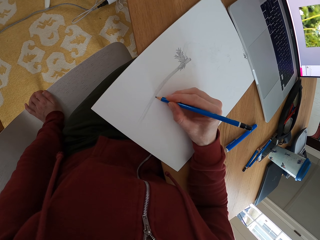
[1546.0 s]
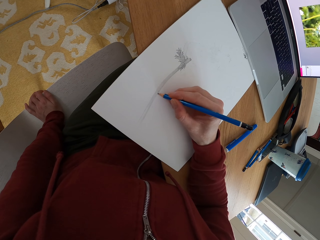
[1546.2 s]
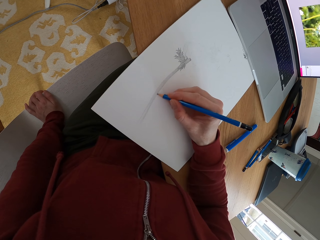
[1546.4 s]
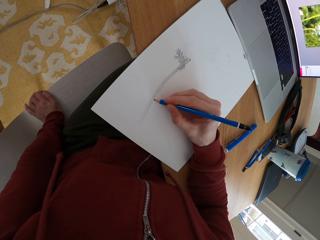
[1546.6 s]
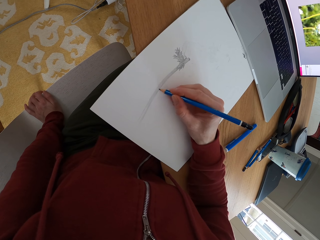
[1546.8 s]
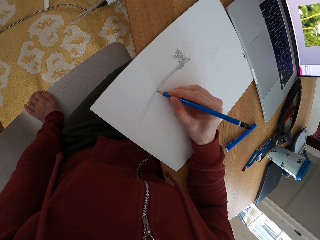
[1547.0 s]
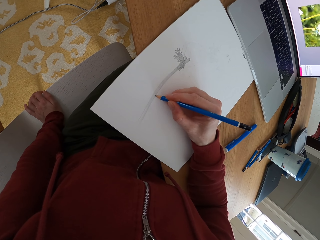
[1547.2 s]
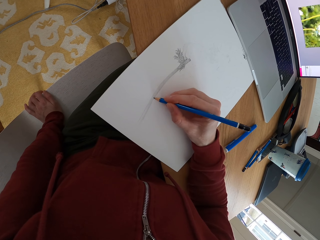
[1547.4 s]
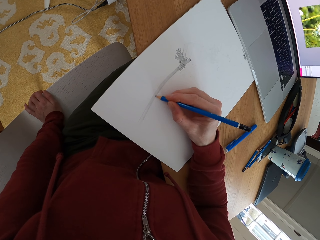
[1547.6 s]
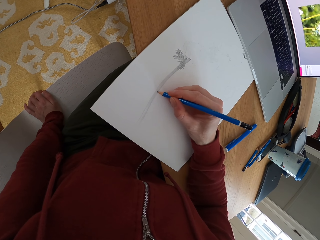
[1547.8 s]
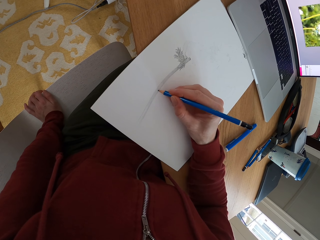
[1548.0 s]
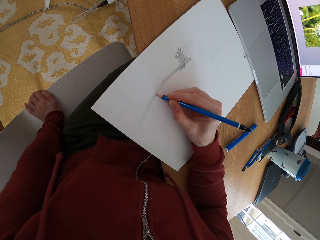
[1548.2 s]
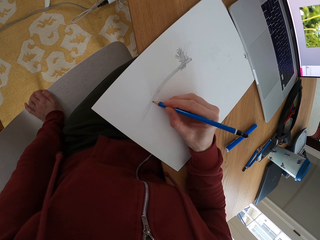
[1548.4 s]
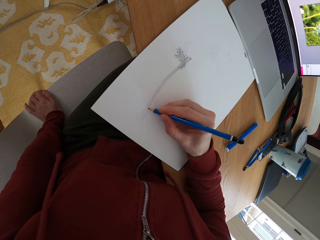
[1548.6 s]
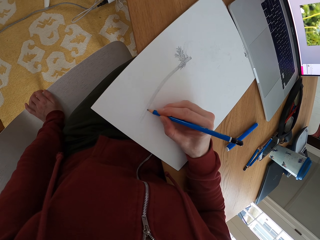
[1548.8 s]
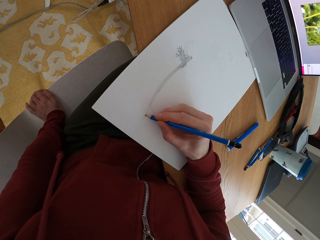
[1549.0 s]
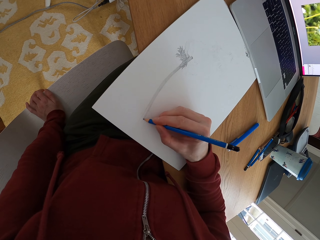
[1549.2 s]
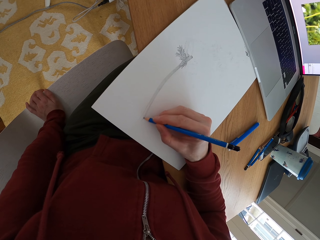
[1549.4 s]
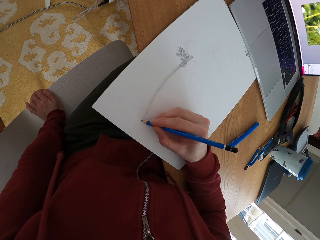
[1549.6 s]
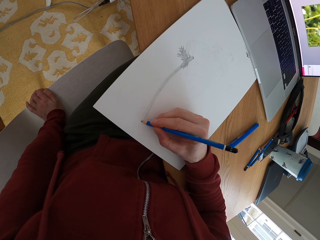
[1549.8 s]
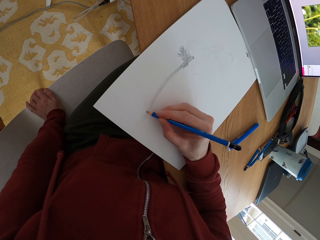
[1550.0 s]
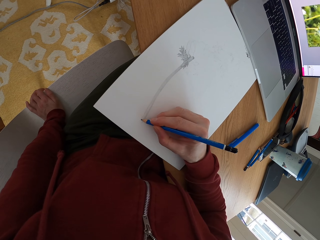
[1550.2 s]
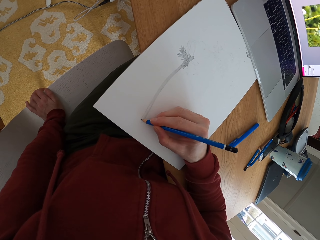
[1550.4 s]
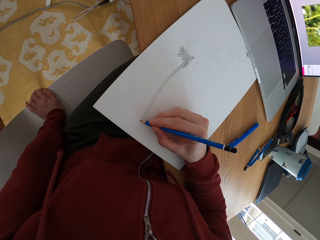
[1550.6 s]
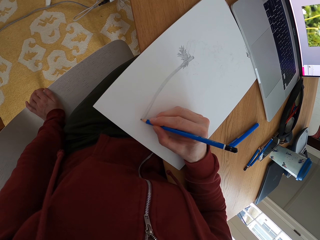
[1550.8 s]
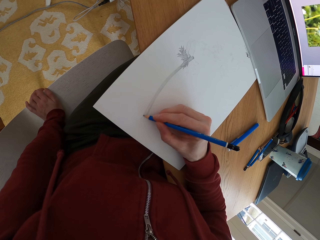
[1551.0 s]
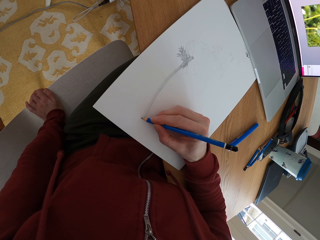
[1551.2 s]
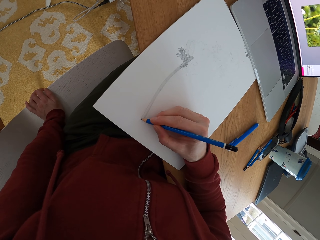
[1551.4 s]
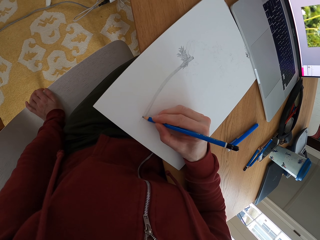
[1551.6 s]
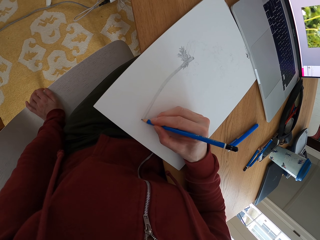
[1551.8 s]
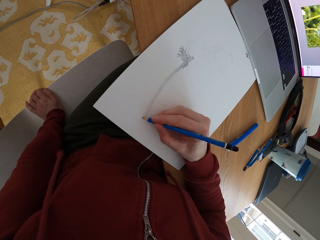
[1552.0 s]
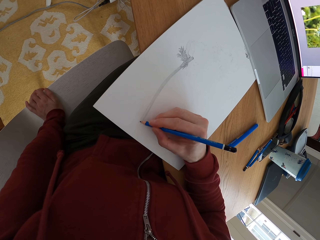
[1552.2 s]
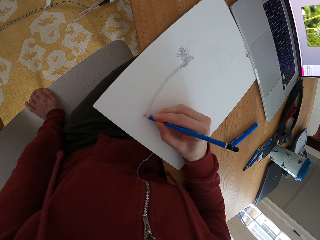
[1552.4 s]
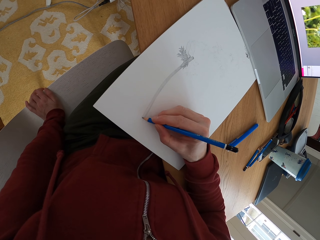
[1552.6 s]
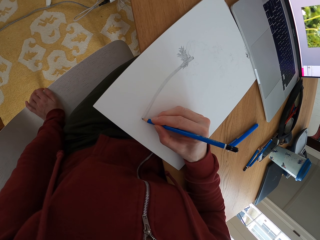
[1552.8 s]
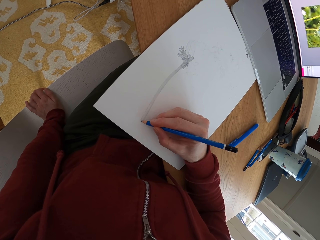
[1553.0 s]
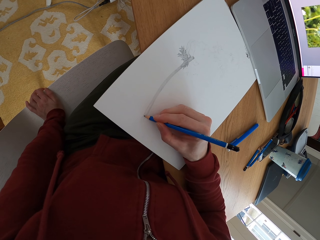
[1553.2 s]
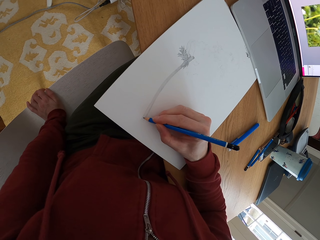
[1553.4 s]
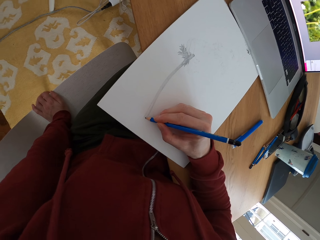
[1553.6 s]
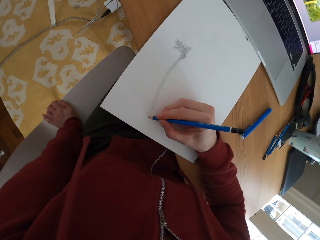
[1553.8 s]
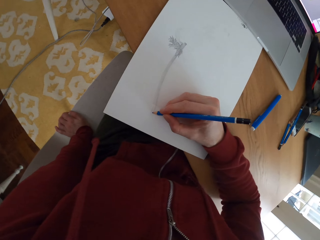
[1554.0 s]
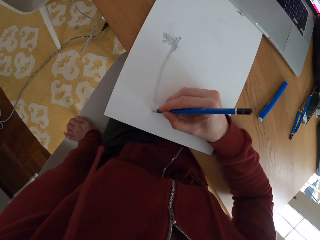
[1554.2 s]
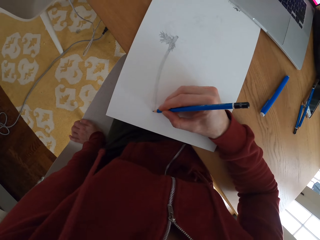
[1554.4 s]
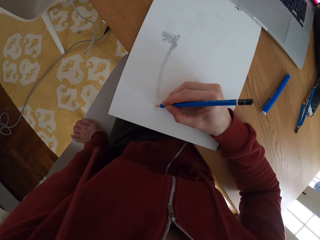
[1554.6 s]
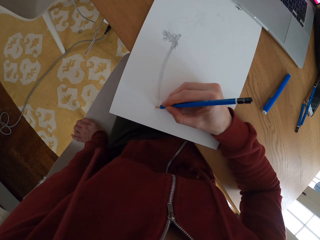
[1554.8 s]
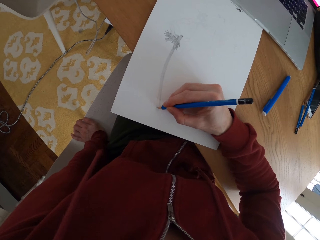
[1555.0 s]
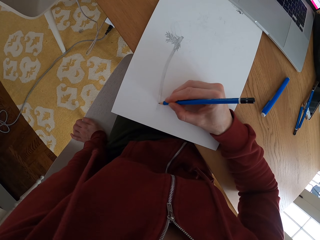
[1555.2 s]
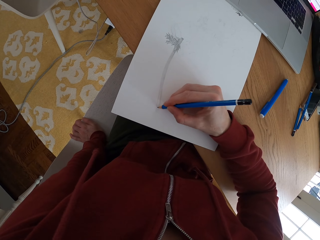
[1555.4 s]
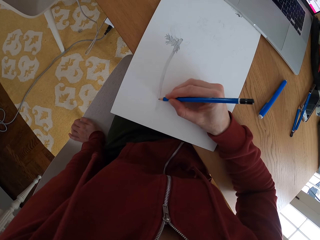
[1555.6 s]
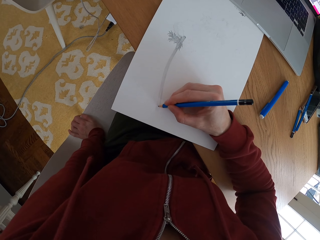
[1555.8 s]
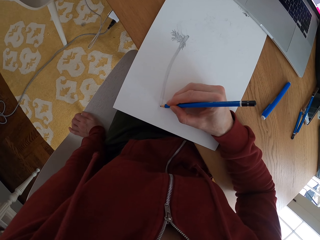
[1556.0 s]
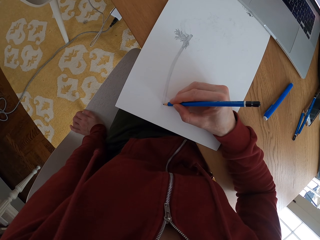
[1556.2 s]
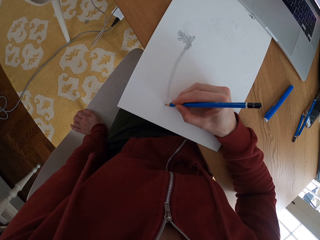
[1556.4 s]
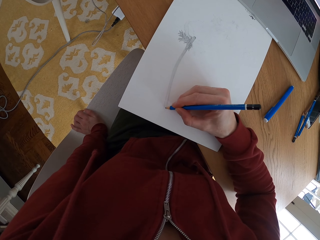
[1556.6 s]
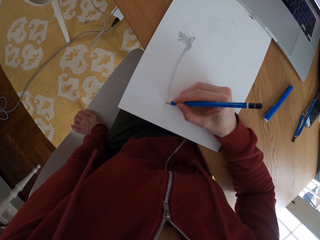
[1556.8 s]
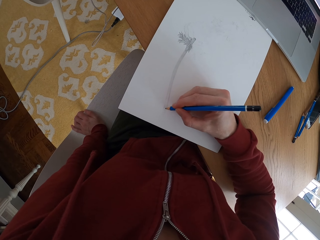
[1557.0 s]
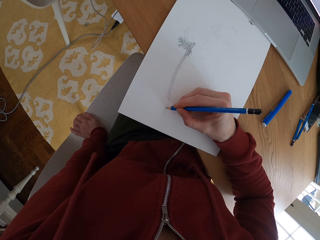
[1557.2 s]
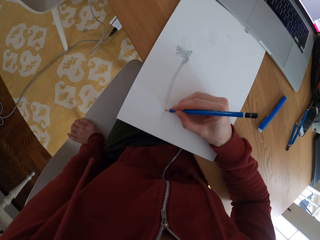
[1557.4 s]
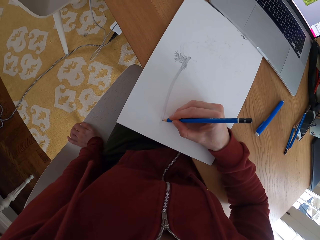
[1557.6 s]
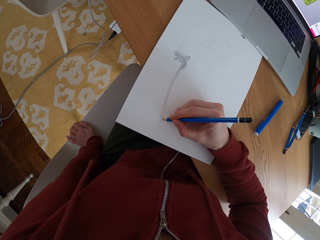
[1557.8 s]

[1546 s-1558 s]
The camera wearer holds the chair with the left hand.

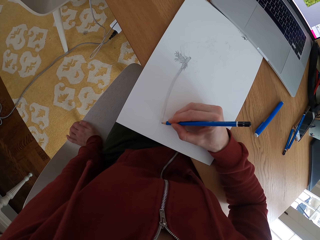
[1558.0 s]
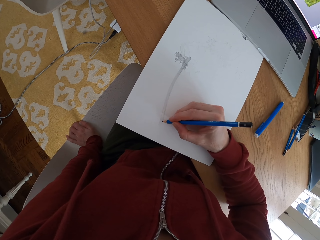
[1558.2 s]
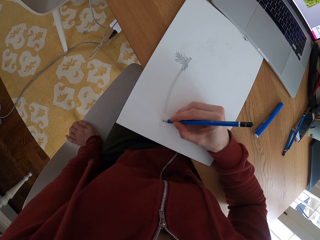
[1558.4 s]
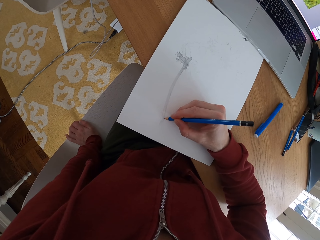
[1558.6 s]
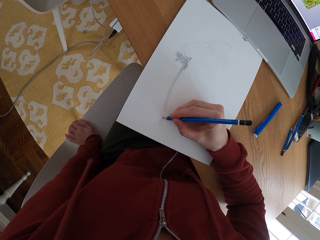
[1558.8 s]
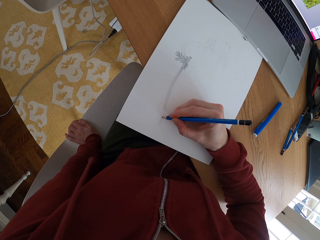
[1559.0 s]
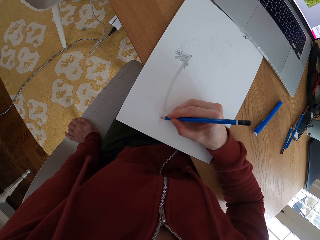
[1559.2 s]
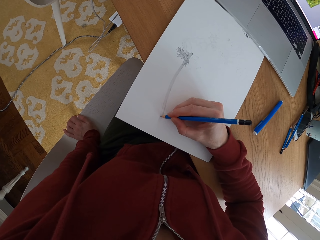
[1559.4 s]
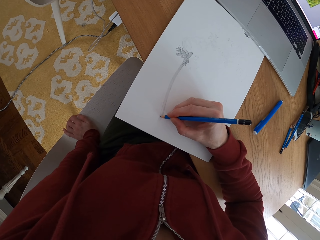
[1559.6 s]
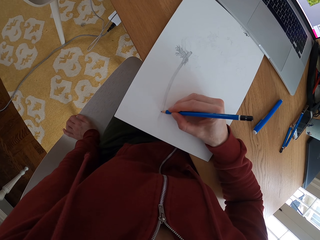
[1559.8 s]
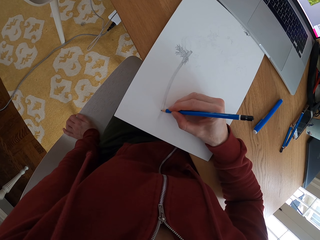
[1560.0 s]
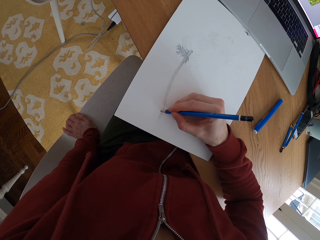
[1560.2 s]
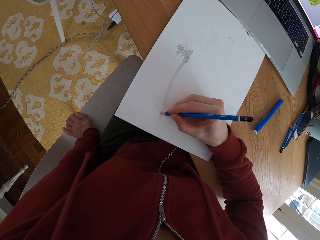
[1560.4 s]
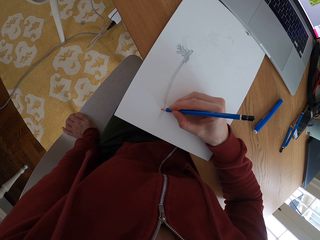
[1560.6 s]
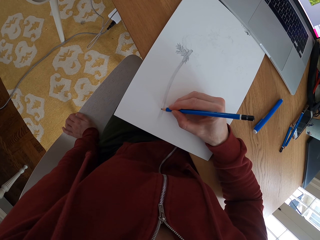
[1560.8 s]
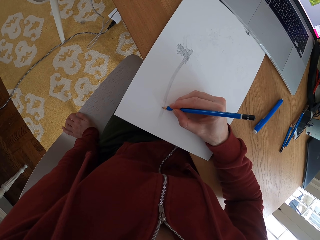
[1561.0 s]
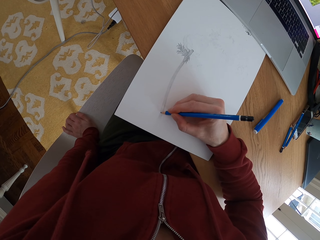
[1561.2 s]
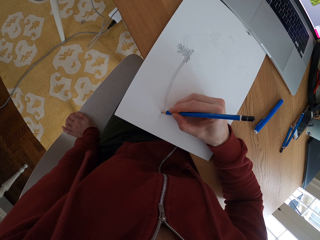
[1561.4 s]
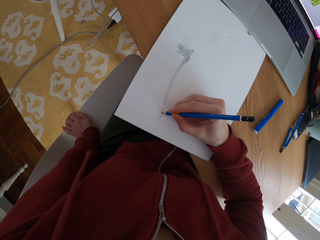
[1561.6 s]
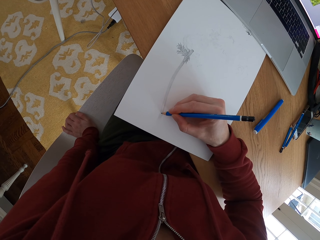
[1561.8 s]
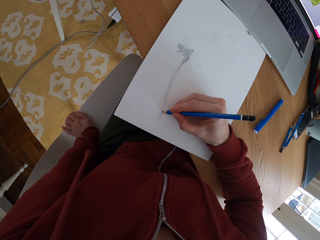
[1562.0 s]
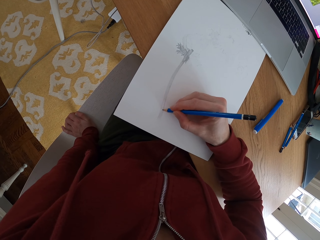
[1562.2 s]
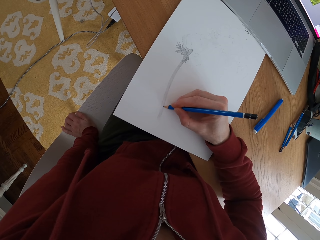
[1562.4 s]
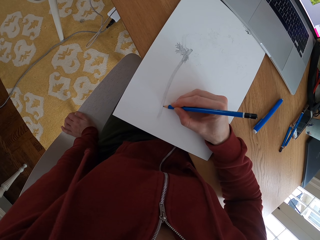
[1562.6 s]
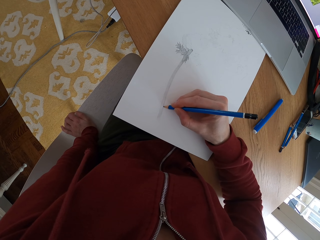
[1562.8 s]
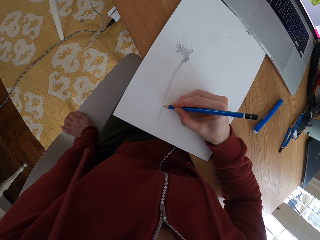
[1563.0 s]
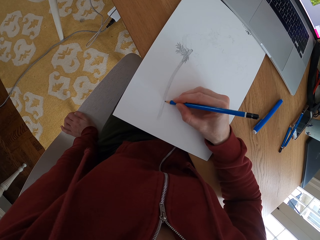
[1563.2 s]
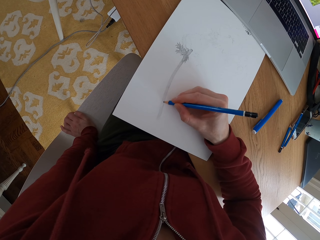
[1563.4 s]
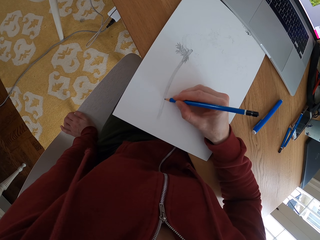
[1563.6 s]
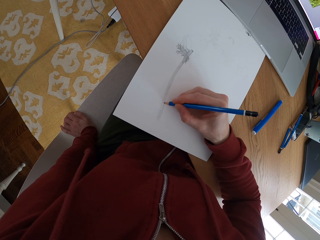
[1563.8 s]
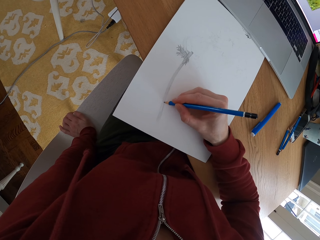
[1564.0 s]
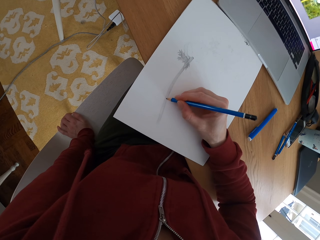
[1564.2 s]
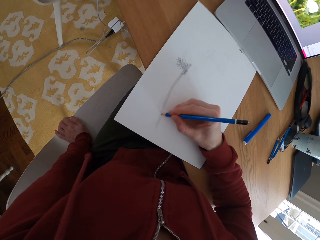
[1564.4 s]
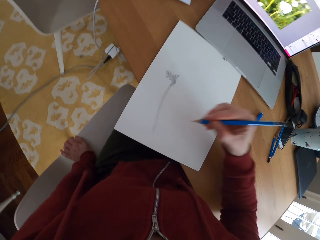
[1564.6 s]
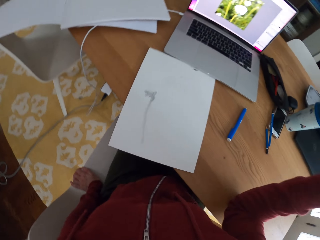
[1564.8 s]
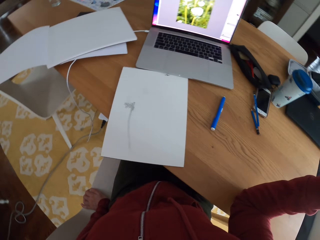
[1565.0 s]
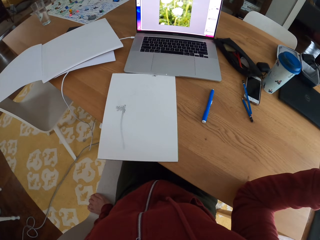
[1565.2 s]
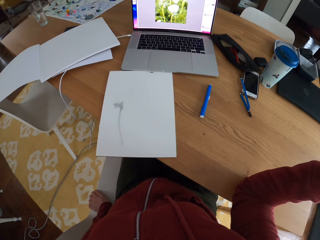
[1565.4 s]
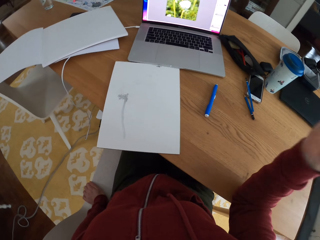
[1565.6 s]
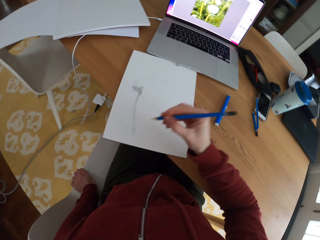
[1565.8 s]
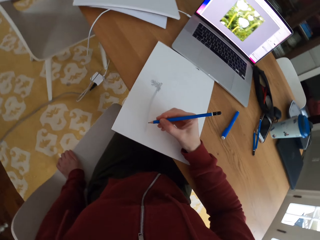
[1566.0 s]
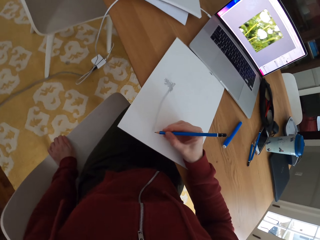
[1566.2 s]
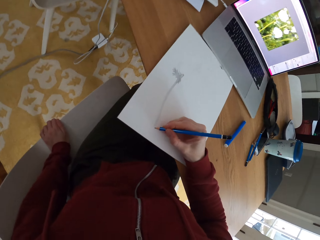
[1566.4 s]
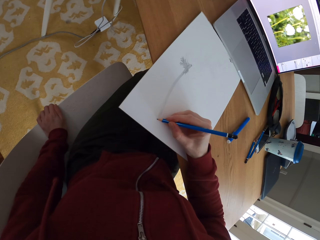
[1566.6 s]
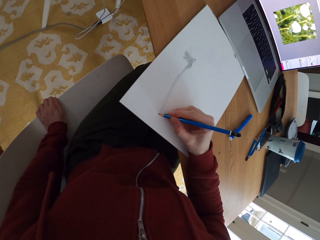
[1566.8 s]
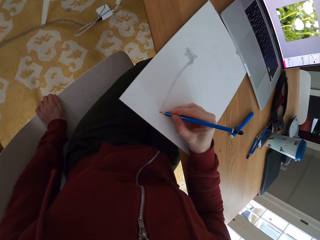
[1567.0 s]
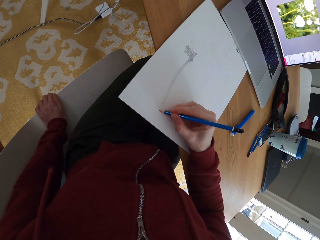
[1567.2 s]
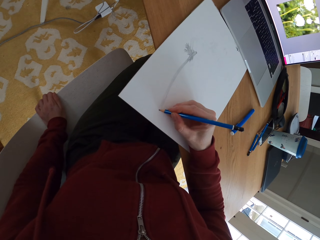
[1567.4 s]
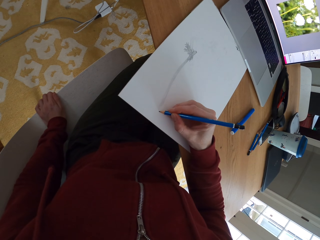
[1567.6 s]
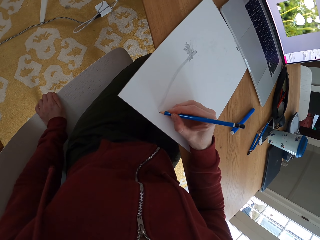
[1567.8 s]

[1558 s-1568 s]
The camera wearer stops drawing. She looks at the drawing. She moves her hand. She draws on the paper.
